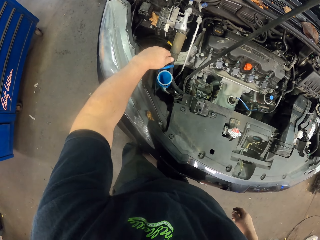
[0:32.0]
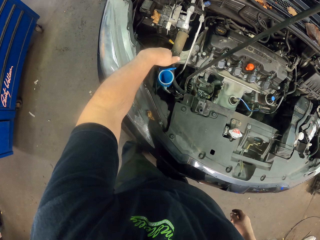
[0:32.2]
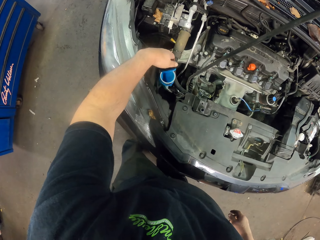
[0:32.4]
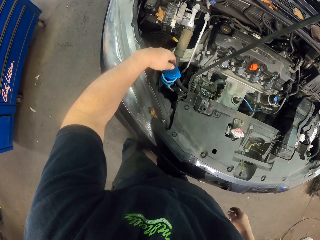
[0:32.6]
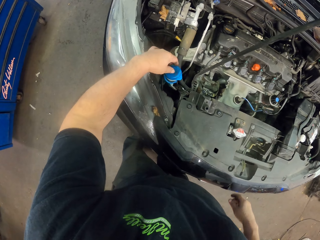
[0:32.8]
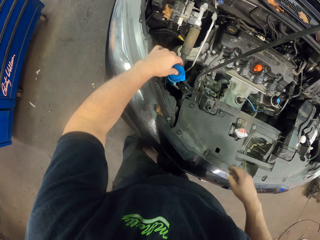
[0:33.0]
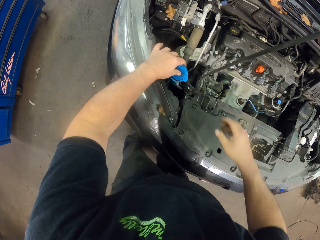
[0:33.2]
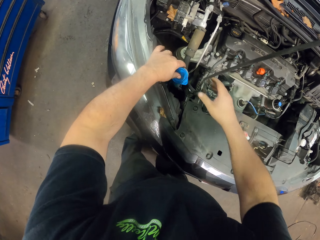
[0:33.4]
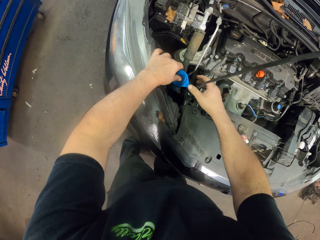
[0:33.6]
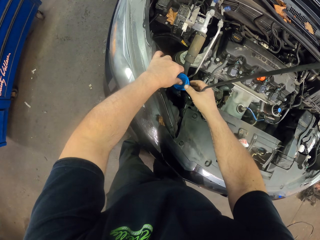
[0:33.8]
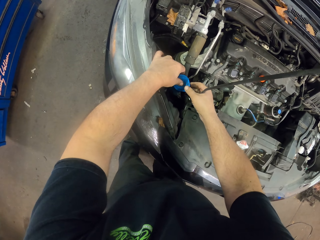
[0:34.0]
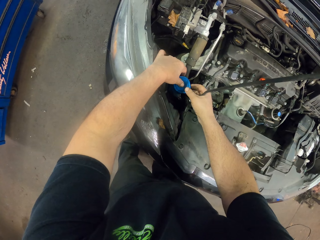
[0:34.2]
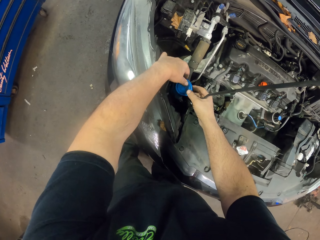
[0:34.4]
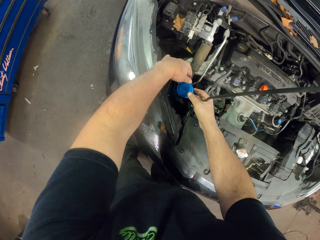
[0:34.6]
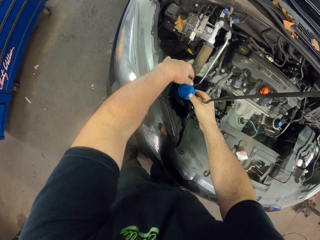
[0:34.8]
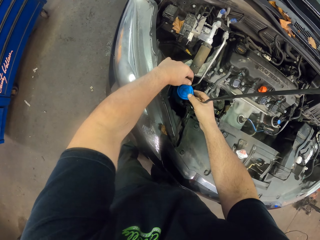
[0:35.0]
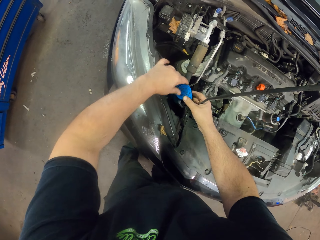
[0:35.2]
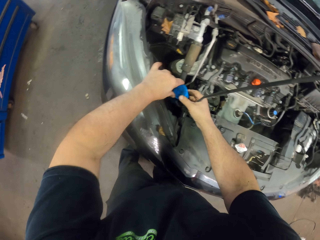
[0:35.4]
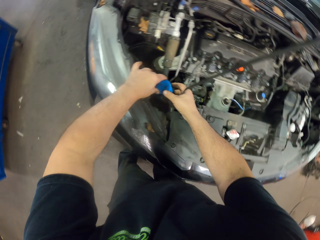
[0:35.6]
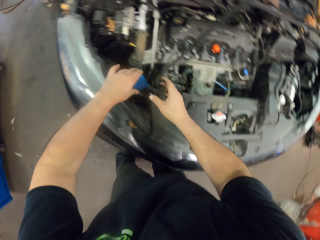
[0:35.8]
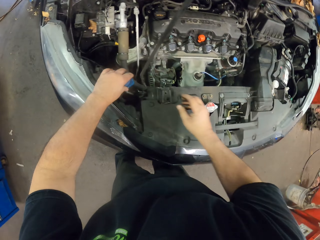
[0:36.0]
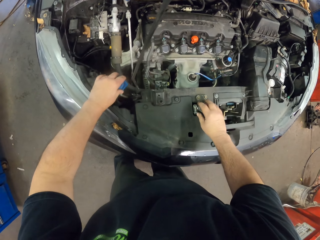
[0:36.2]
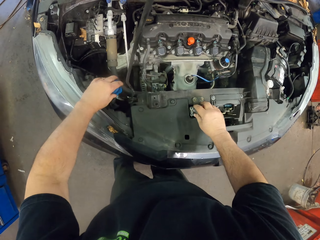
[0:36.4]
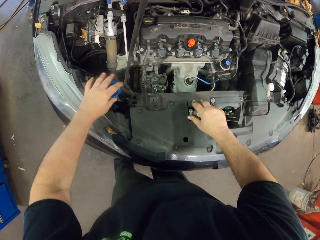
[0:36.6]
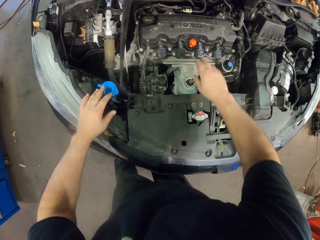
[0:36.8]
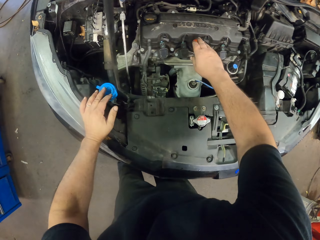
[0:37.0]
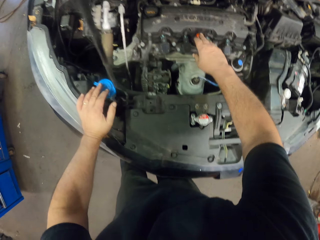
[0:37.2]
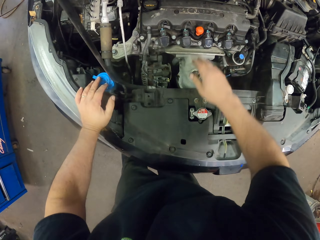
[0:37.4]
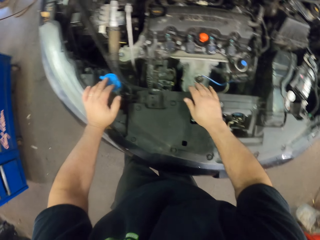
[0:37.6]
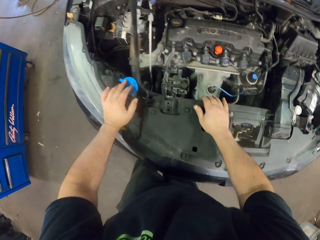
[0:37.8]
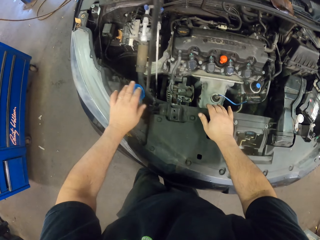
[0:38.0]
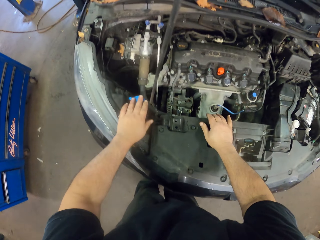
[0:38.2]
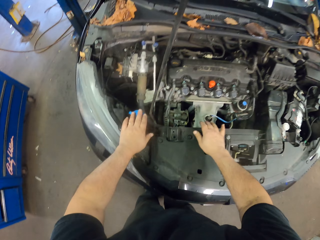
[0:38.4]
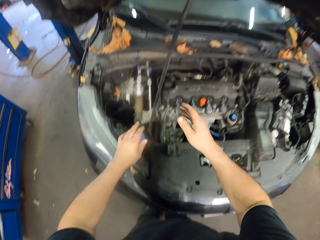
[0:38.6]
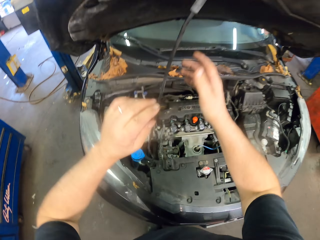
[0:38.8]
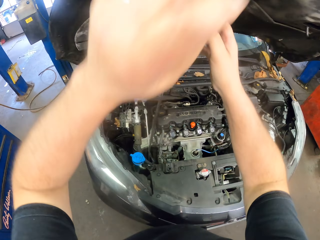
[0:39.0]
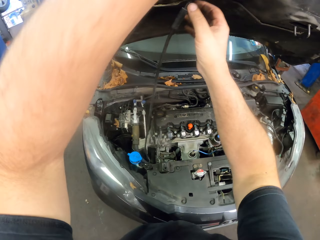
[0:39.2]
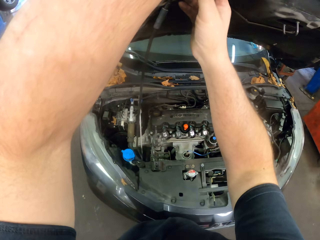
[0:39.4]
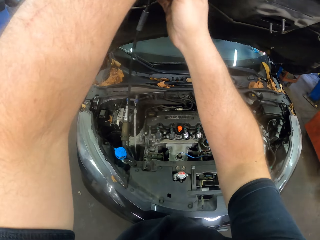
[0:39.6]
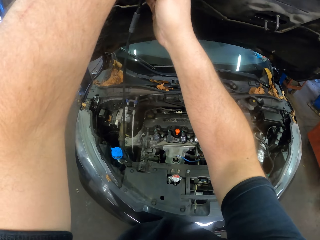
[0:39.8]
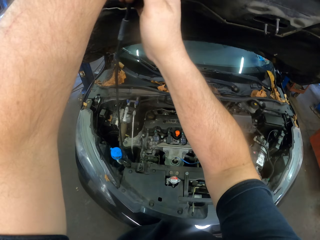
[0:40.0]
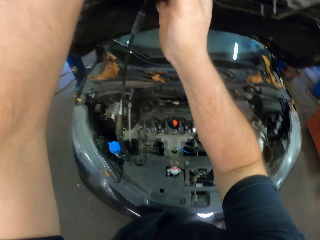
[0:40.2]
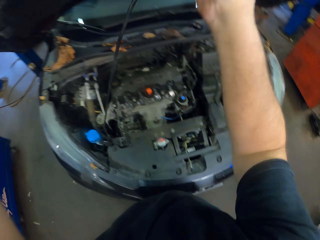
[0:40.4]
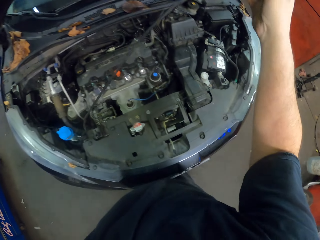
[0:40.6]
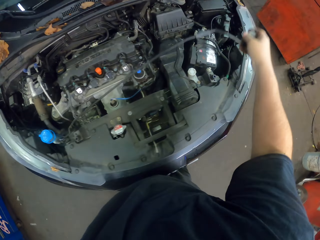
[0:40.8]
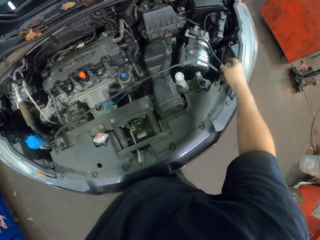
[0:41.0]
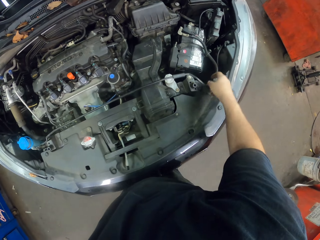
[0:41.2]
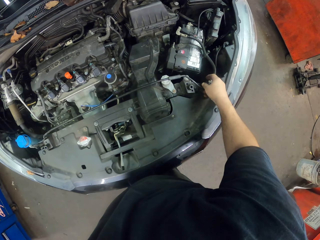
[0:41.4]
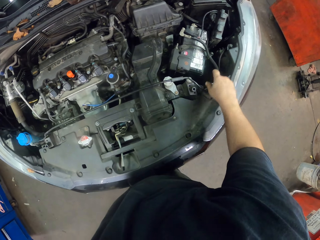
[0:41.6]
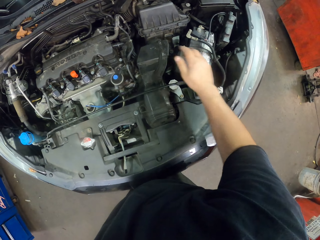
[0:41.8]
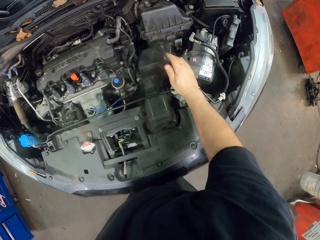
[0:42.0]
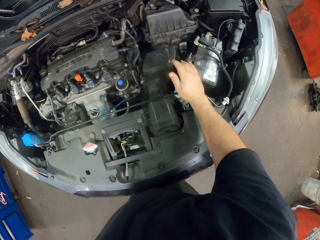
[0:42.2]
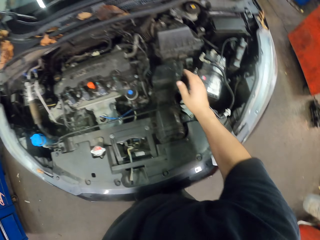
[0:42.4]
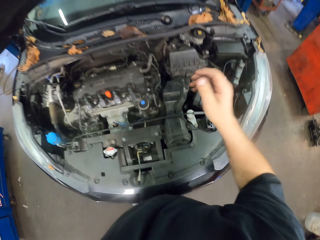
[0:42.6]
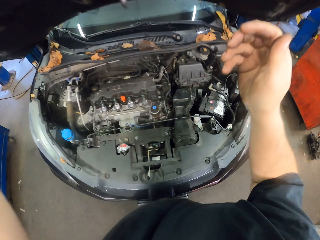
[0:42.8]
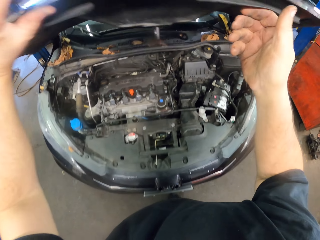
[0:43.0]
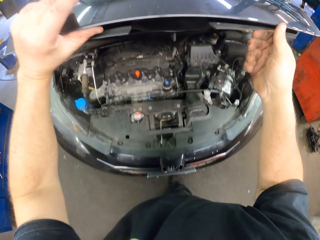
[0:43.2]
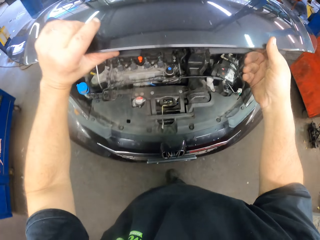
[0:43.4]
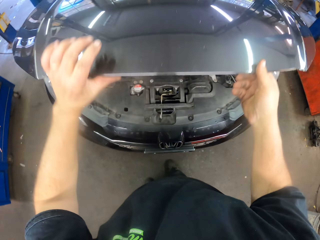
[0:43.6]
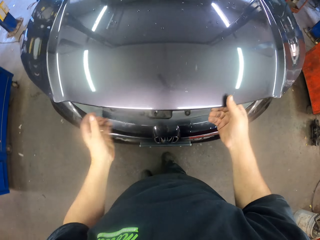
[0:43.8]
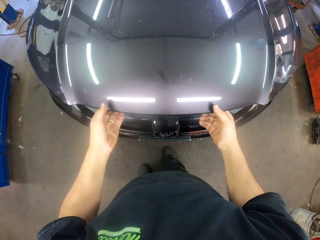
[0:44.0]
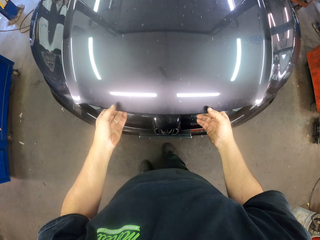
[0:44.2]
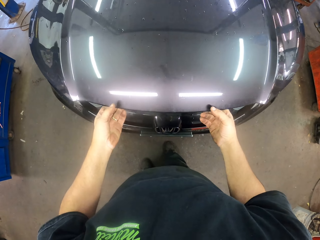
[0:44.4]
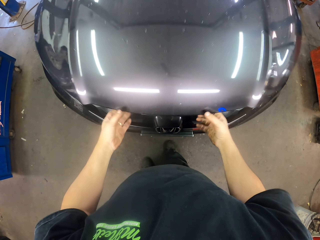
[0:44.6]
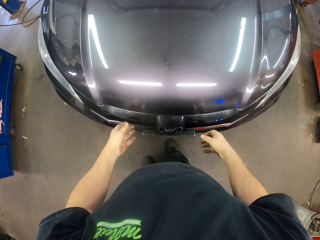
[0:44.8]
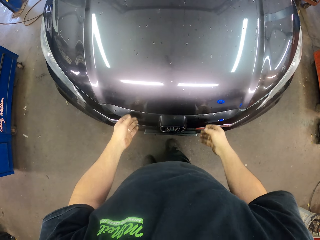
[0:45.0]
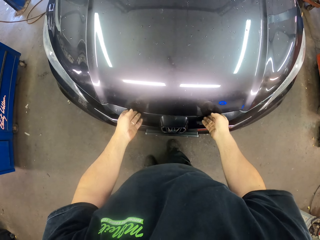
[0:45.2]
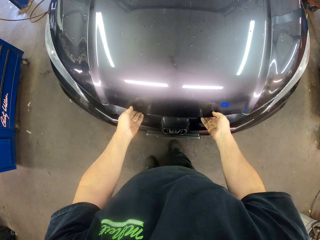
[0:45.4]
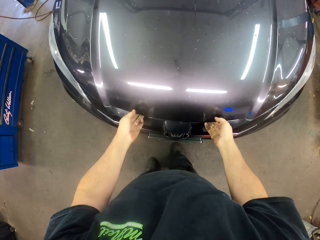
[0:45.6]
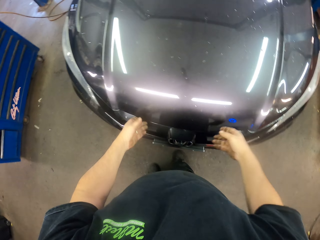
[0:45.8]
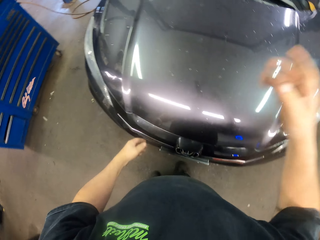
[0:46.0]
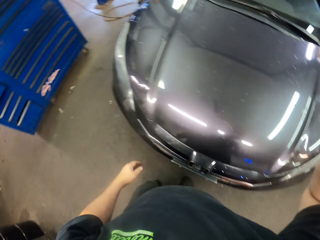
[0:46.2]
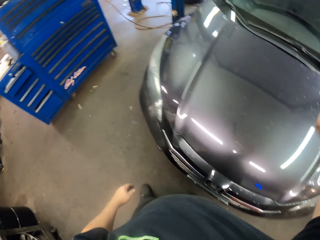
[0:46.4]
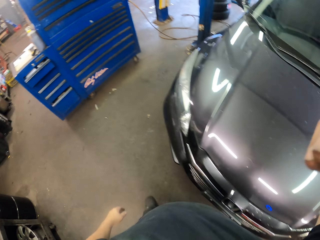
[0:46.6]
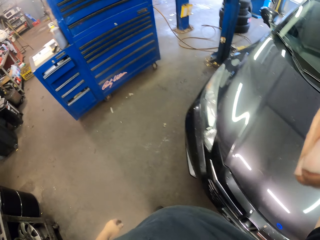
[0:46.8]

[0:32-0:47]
The camera wearer closes the engine oil lid with both hands. They touch other parts of the car with the right hand, grab the bonnet support rod with the right hand, bend the car wipers, and put the bonnet support rod with the right hand. They close the car bonnet with both hands.
